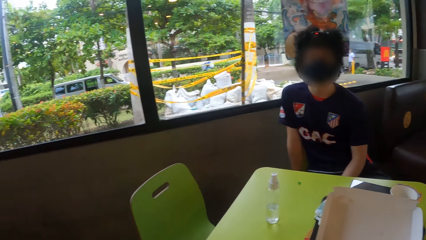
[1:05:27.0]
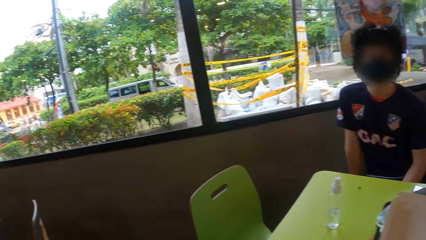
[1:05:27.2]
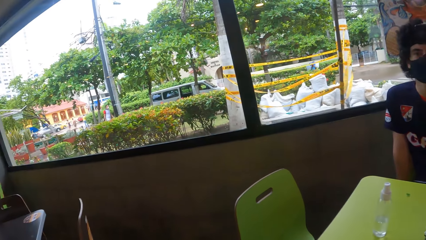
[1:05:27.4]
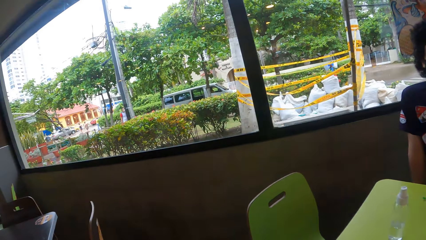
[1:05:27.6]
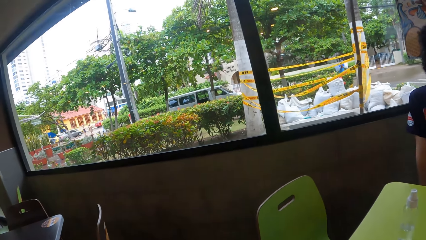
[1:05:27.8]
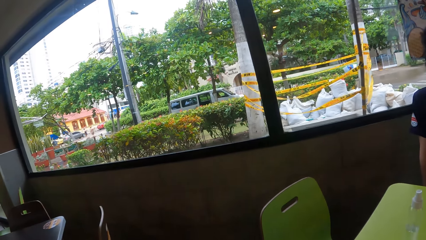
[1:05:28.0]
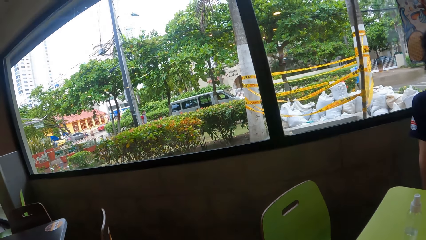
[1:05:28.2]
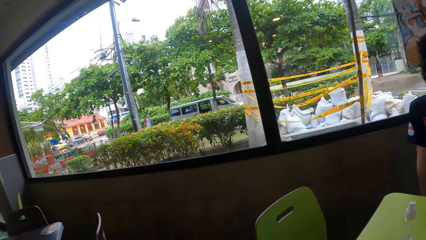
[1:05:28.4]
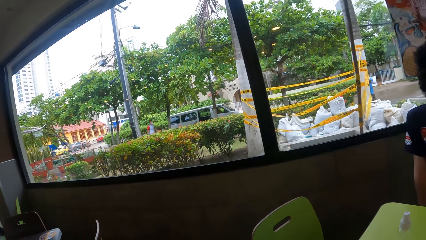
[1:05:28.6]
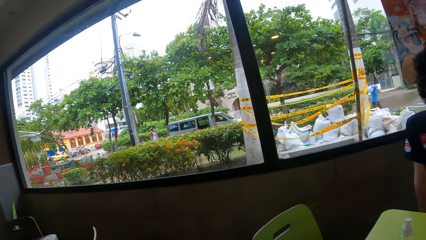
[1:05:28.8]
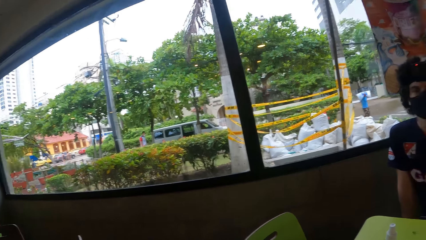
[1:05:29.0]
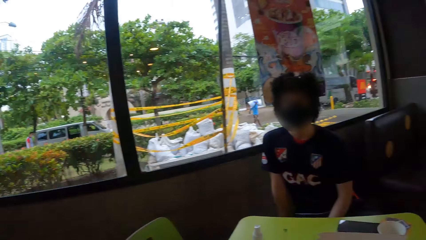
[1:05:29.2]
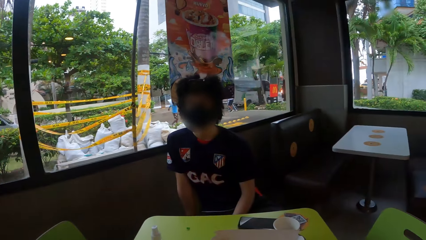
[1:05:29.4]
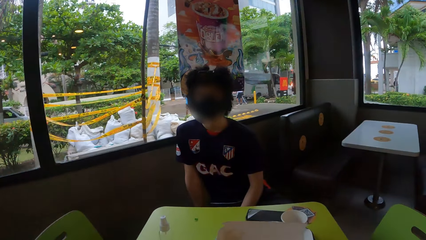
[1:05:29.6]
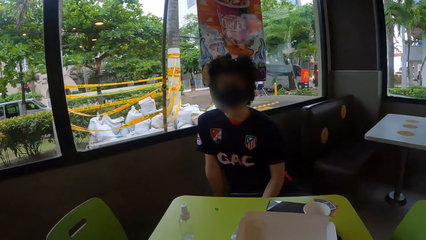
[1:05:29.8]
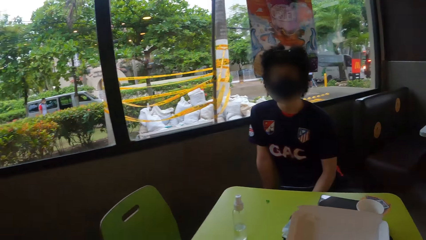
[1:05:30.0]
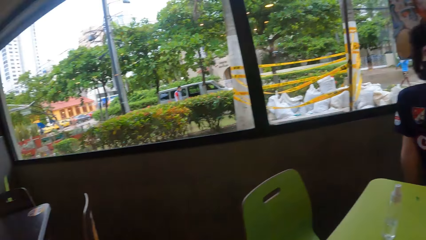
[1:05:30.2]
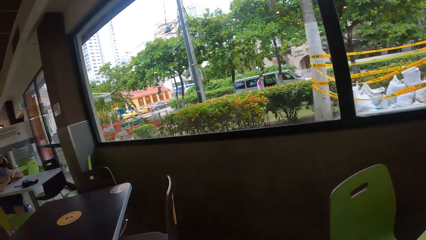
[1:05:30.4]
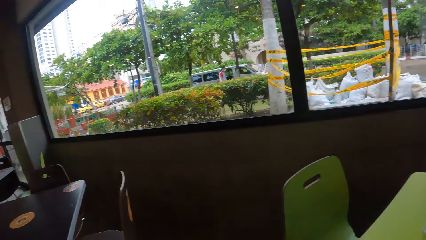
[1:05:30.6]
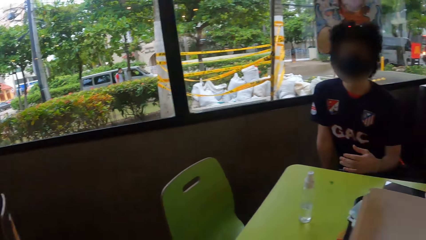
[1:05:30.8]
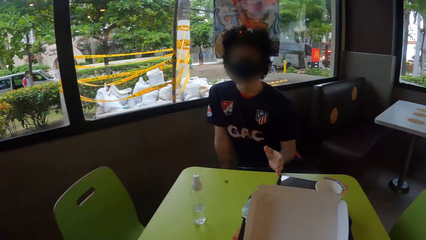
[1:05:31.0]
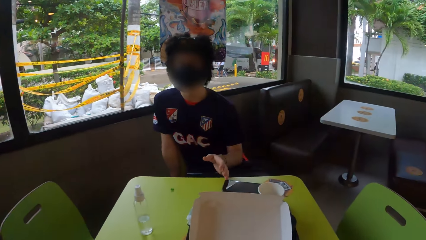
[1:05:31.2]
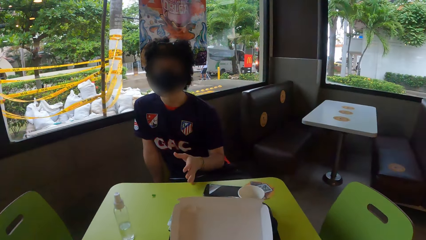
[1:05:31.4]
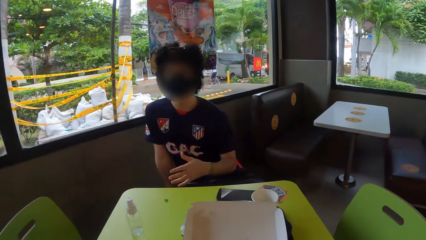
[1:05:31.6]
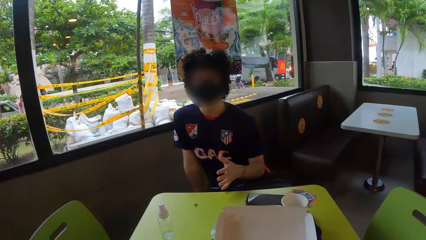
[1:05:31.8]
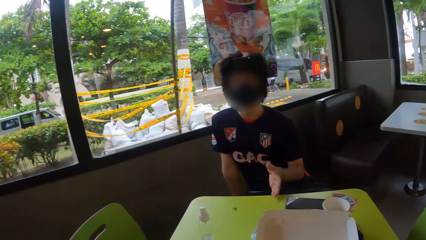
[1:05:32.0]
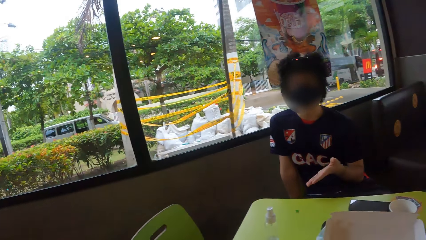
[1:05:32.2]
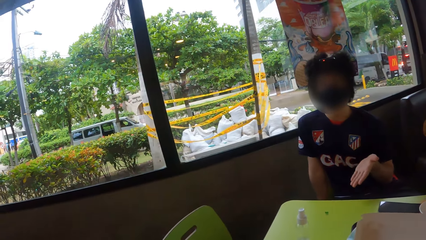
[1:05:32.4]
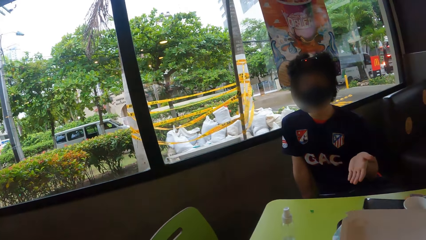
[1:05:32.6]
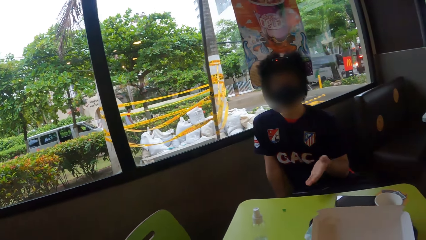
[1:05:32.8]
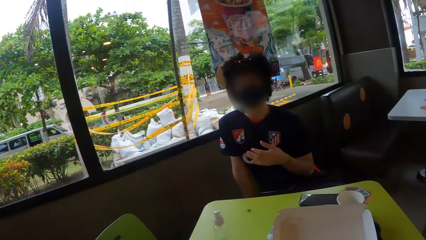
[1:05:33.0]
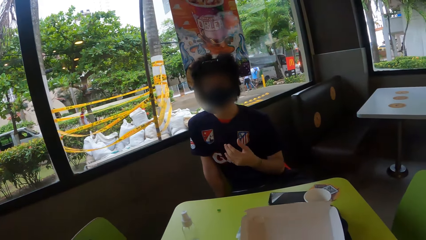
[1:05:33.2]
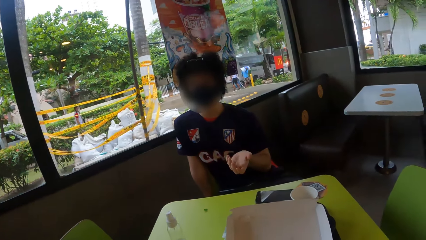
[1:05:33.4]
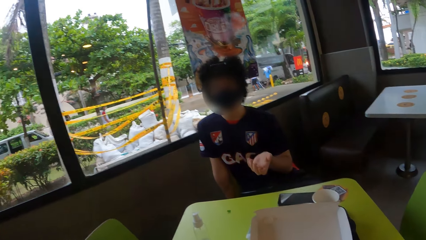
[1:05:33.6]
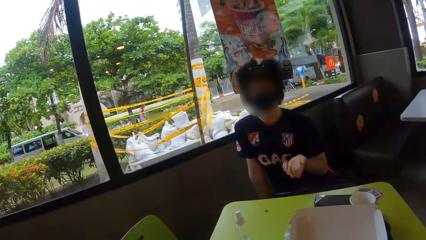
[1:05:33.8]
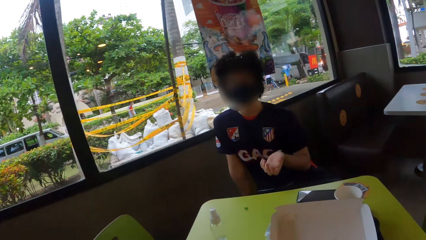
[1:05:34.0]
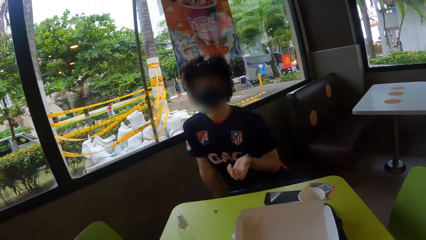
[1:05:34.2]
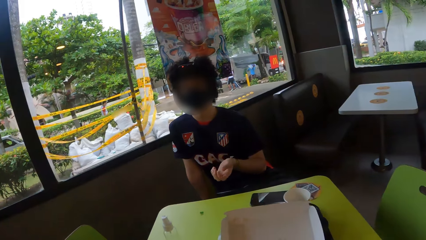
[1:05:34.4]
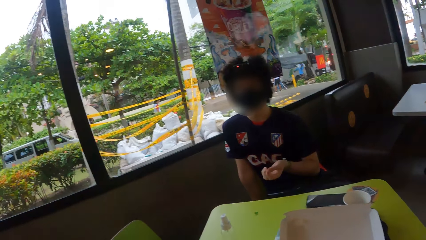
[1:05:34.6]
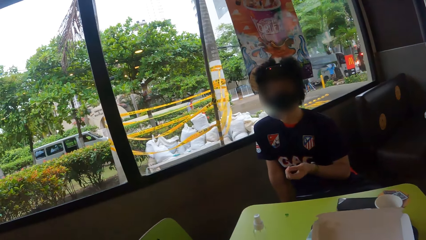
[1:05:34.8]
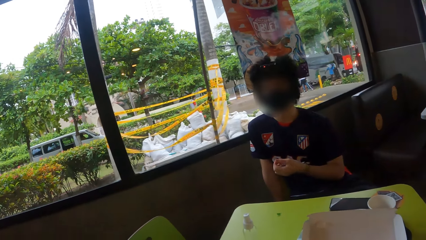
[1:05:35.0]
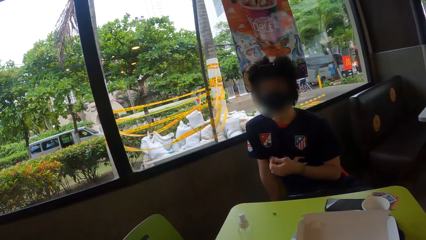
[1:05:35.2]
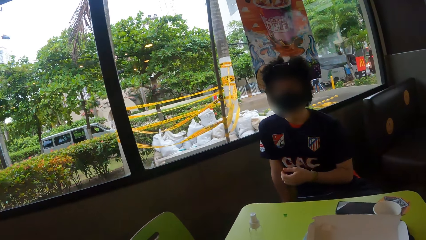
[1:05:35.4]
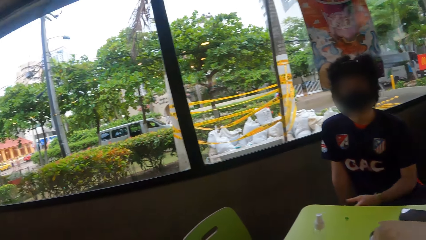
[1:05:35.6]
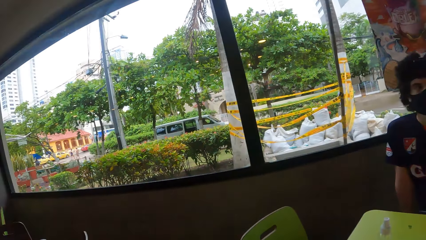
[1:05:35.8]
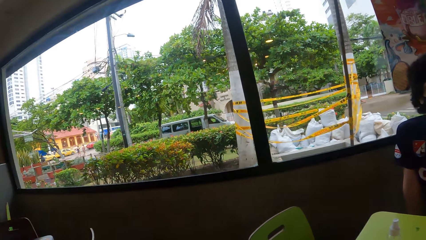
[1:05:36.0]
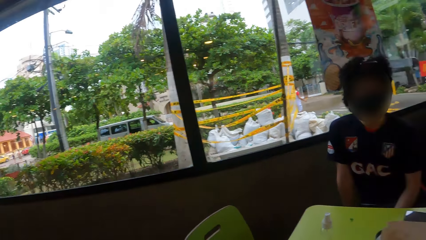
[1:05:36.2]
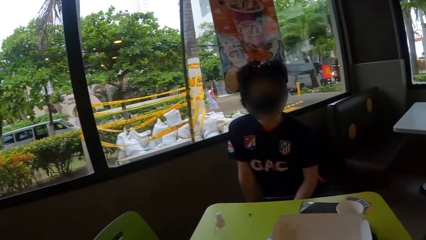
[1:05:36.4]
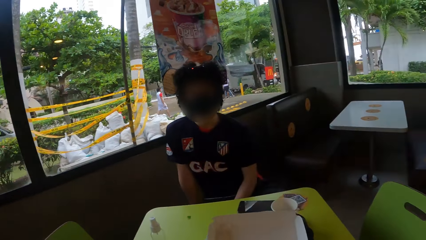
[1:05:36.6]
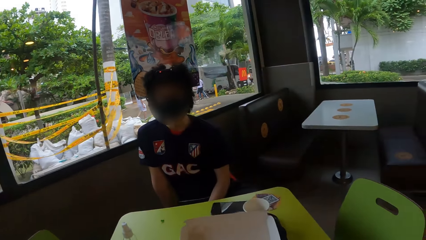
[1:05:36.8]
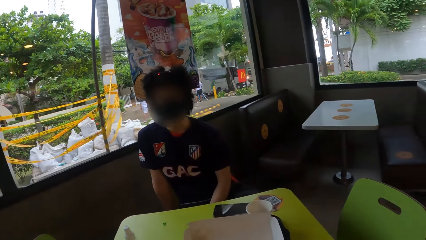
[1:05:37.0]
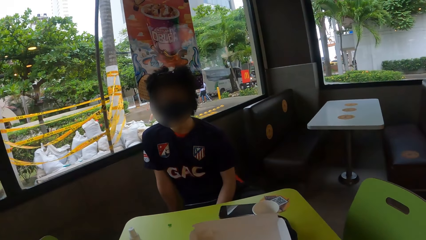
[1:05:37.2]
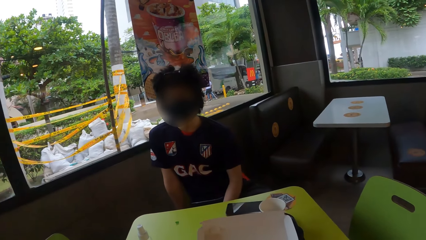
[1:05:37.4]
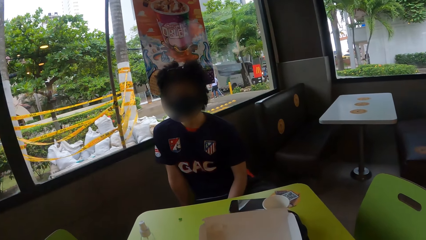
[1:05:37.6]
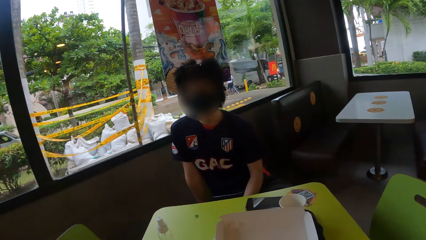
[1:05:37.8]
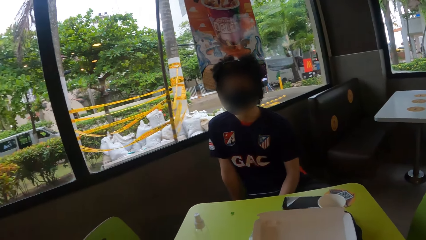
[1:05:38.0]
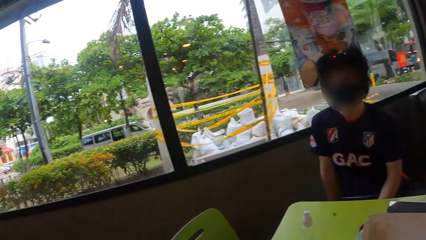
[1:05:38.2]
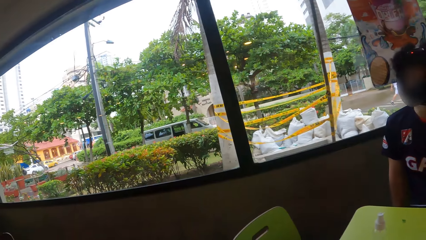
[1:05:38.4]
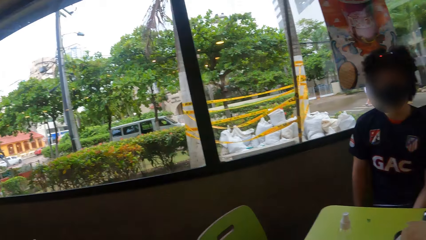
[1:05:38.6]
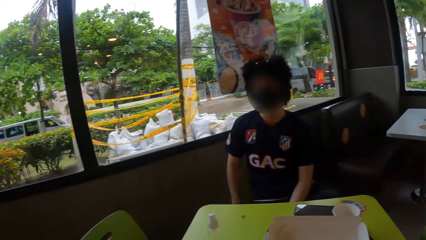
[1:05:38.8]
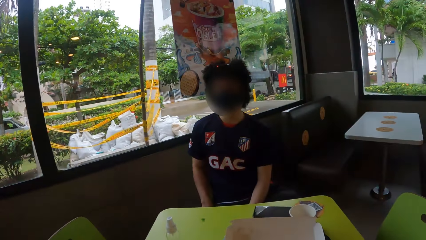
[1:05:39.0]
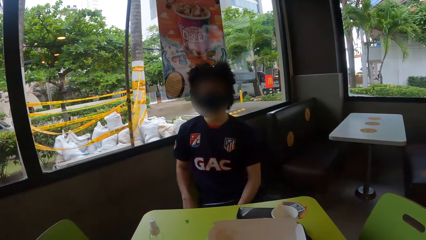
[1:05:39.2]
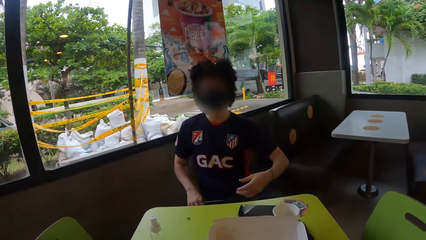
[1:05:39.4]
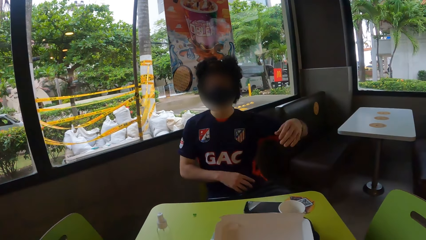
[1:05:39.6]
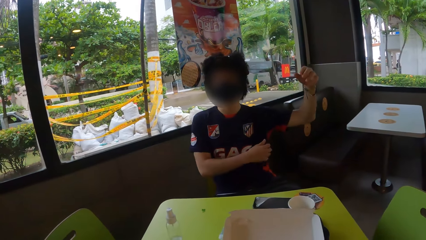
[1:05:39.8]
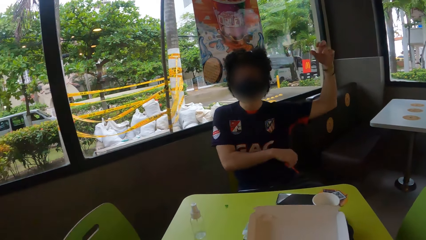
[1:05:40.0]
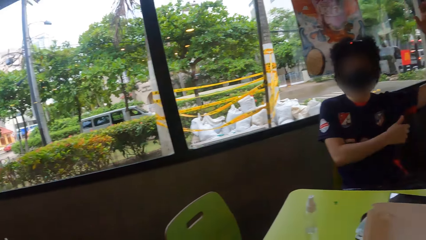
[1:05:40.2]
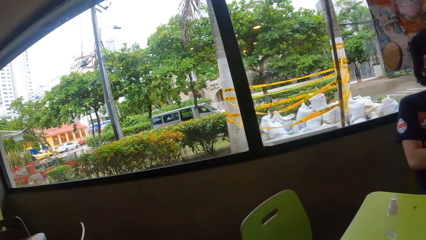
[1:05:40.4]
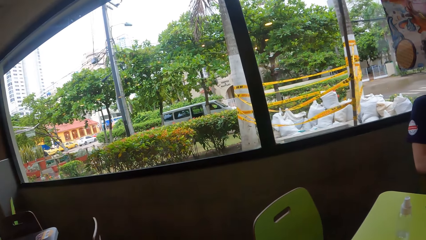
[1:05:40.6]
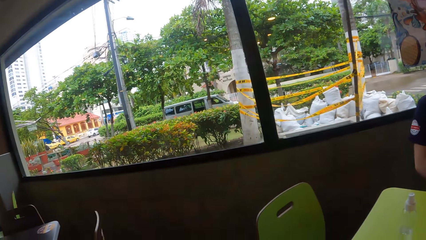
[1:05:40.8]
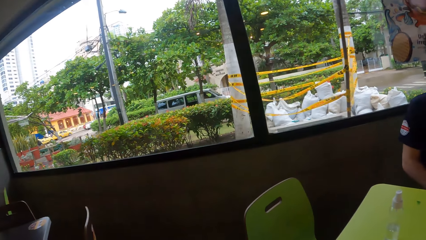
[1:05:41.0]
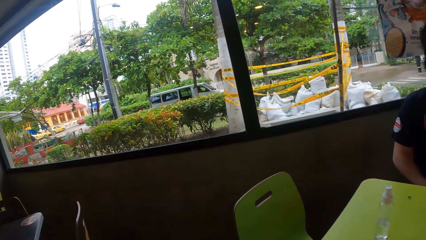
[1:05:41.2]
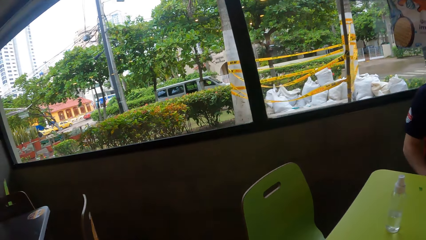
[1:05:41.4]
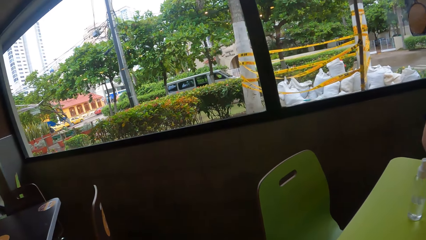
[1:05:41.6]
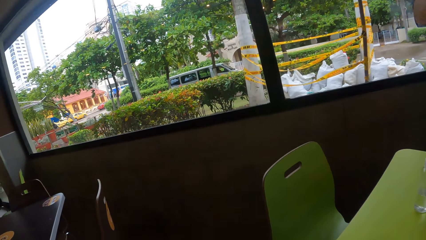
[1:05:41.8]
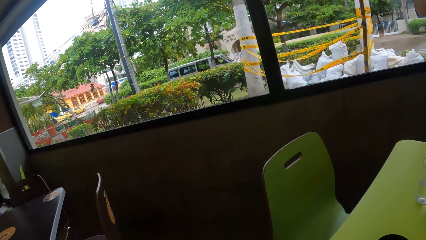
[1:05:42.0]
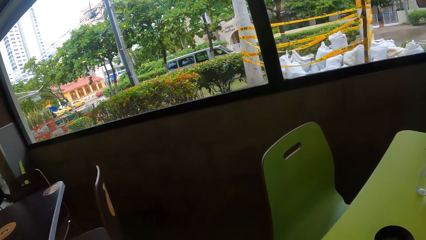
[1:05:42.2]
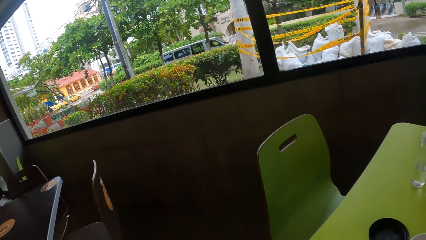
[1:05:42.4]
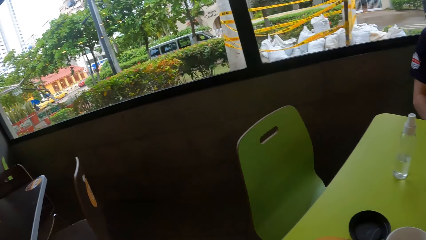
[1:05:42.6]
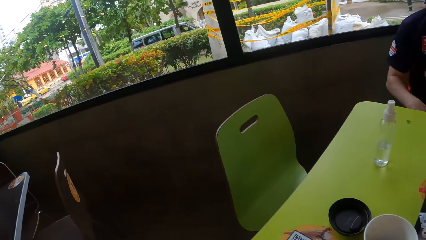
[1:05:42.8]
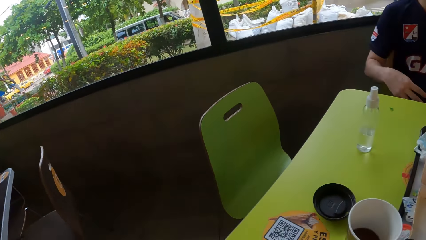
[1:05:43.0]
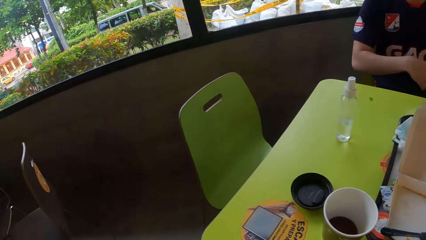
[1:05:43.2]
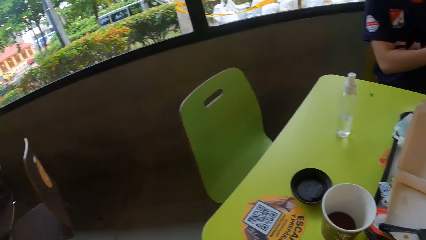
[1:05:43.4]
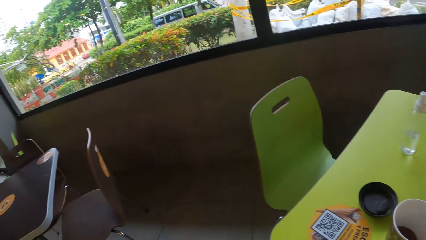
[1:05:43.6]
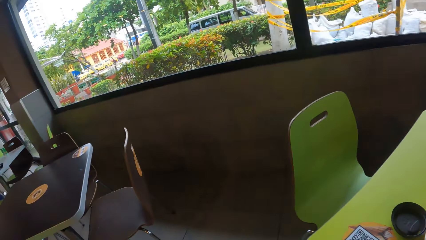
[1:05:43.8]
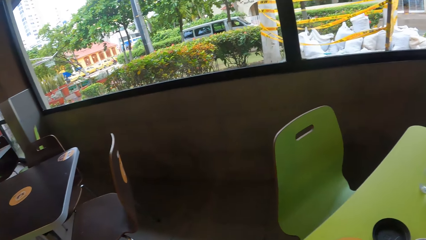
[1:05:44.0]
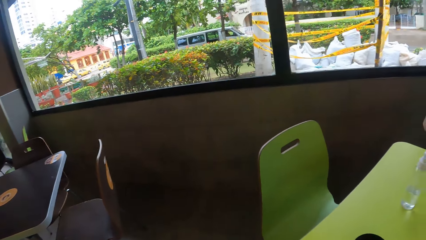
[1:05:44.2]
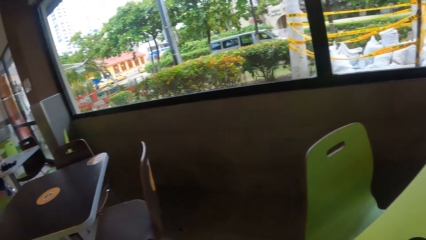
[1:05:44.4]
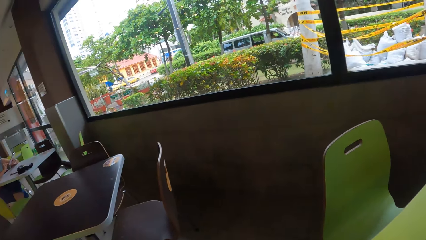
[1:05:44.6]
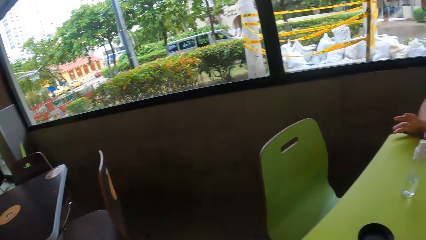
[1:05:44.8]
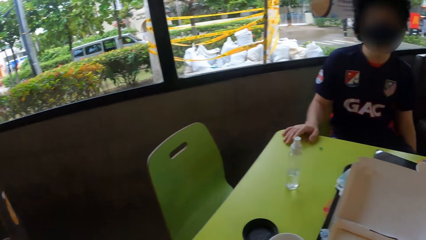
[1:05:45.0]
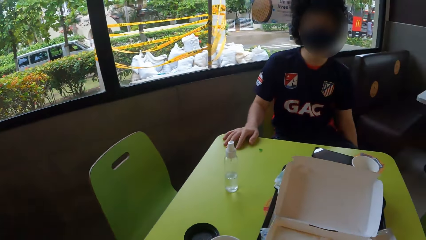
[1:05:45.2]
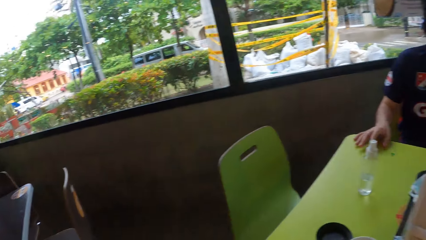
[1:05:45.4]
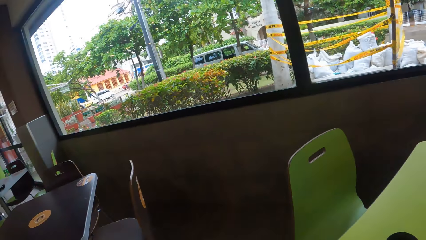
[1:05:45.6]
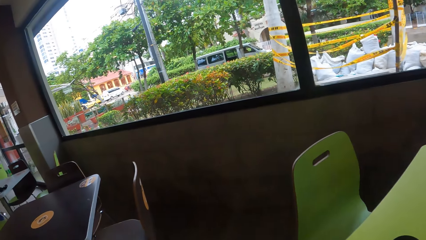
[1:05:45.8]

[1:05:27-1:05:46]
The camera wearer looks around. They look around. A man interacts with the camera wearer. The camera wearer looks around. The man lifts a hand, waves the hand and talks to the camera wearer. The camera wearer looks around.
